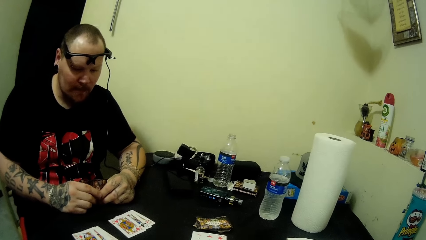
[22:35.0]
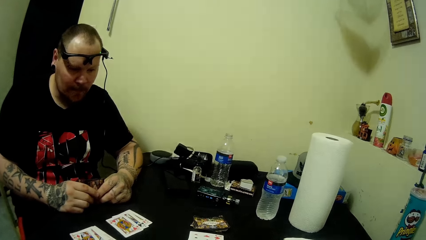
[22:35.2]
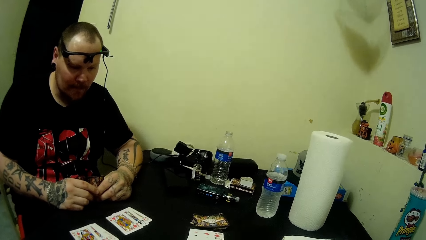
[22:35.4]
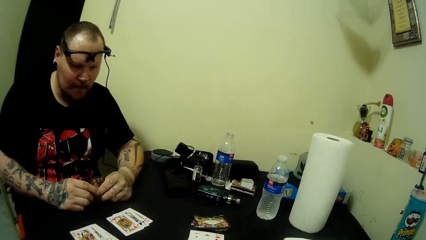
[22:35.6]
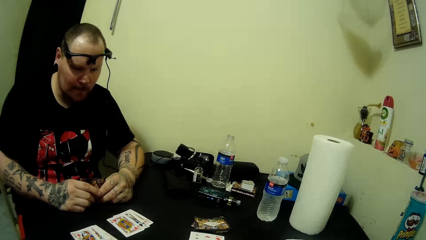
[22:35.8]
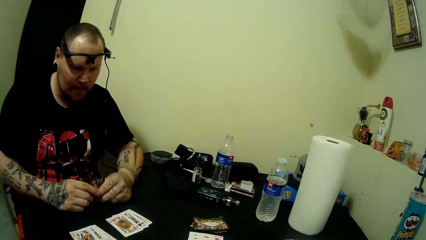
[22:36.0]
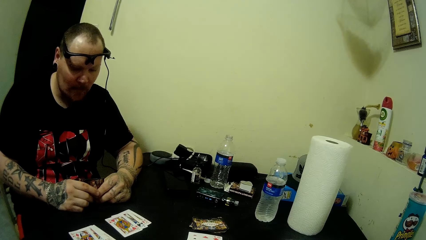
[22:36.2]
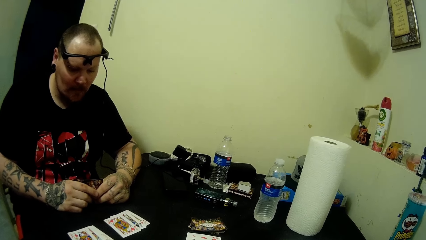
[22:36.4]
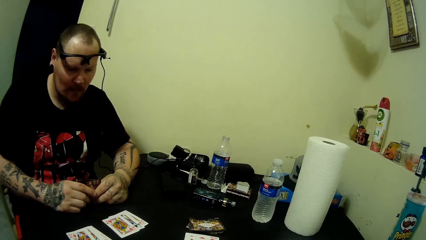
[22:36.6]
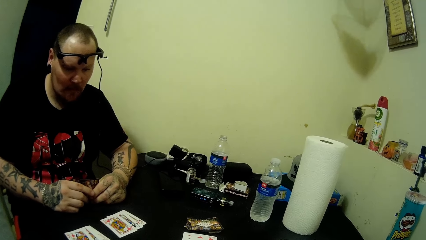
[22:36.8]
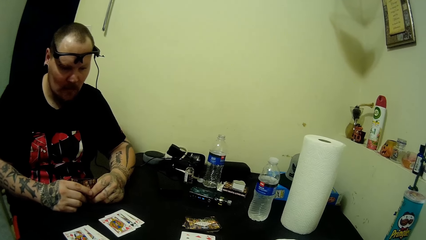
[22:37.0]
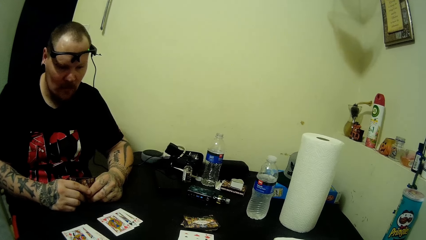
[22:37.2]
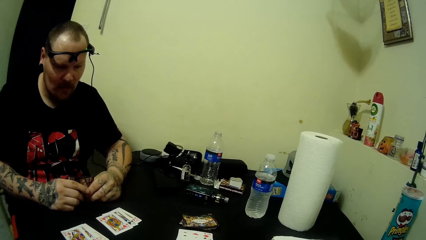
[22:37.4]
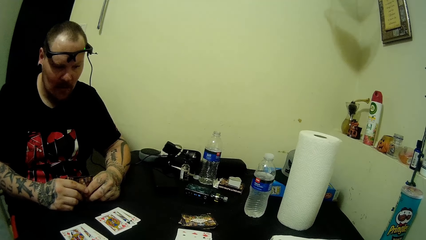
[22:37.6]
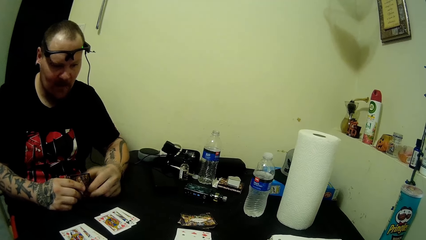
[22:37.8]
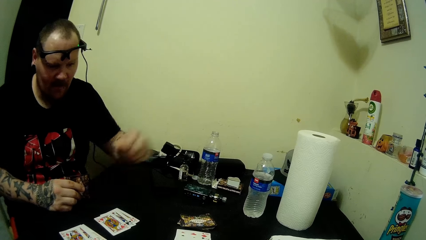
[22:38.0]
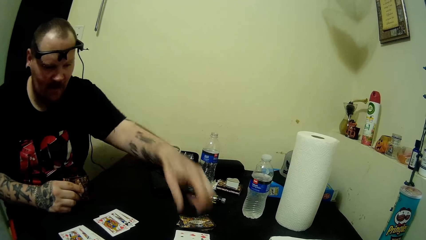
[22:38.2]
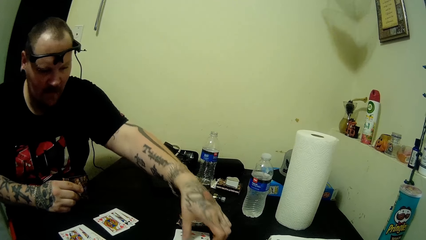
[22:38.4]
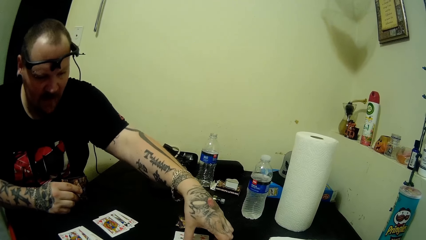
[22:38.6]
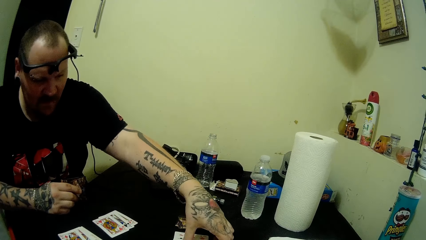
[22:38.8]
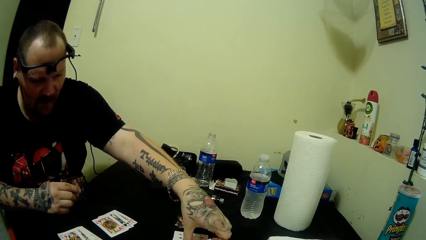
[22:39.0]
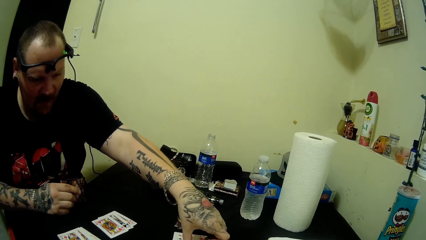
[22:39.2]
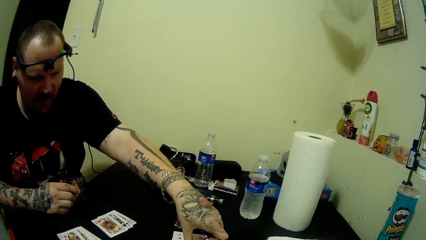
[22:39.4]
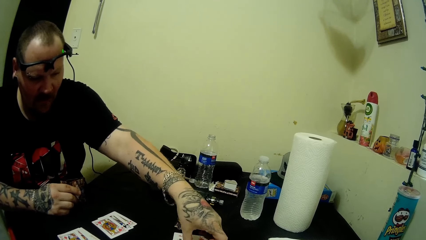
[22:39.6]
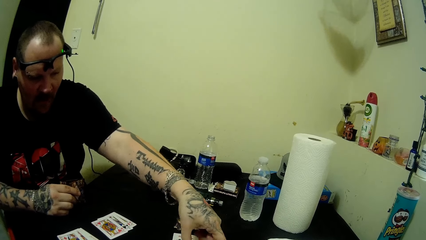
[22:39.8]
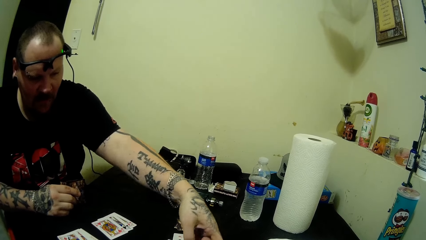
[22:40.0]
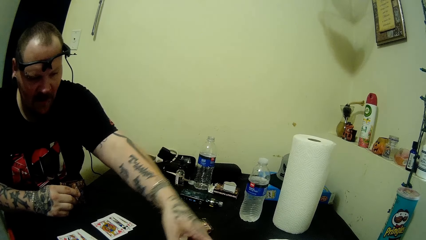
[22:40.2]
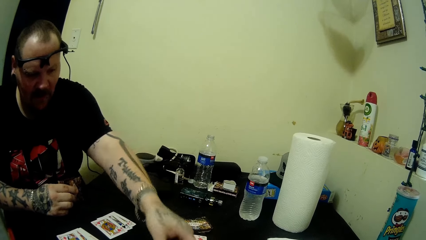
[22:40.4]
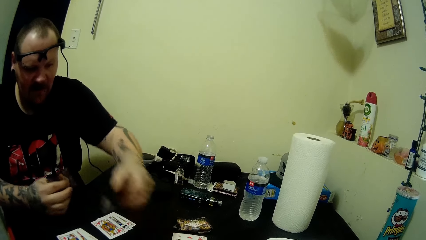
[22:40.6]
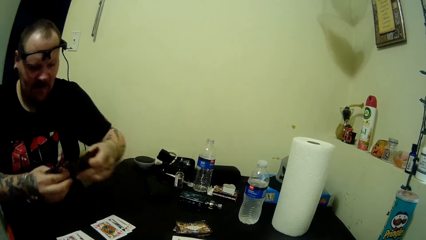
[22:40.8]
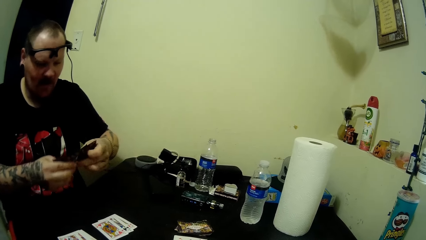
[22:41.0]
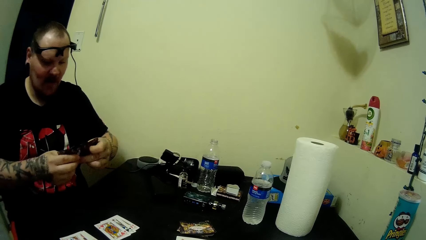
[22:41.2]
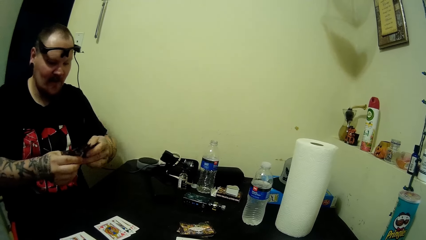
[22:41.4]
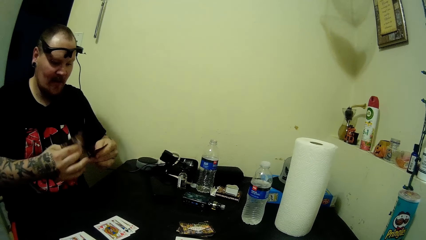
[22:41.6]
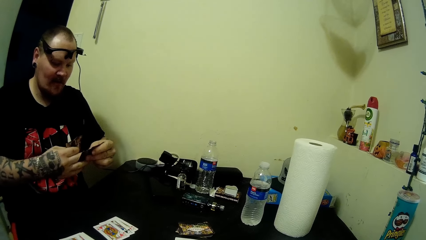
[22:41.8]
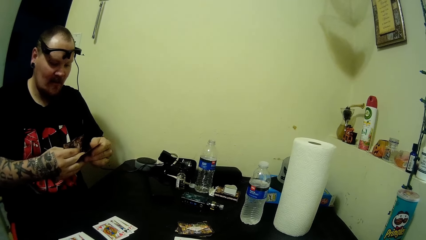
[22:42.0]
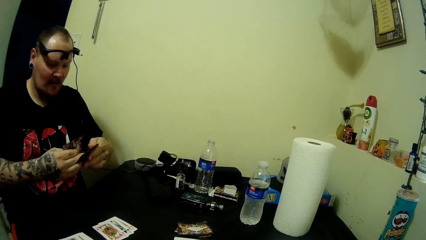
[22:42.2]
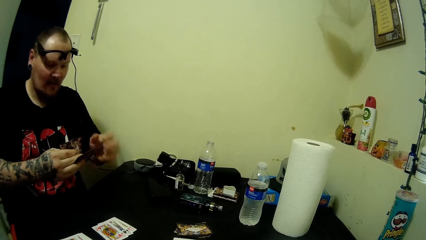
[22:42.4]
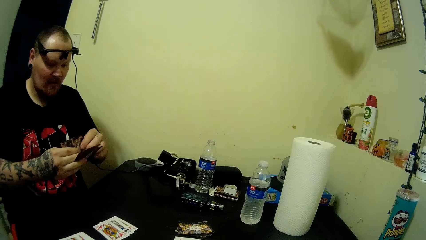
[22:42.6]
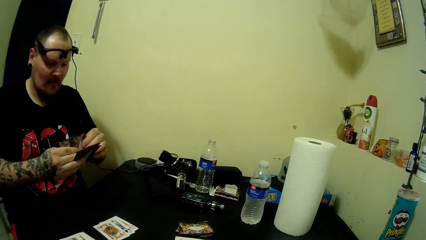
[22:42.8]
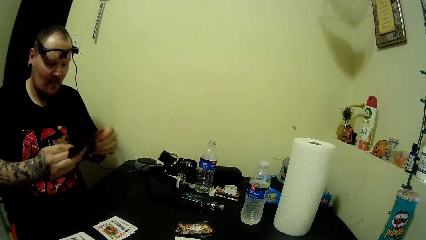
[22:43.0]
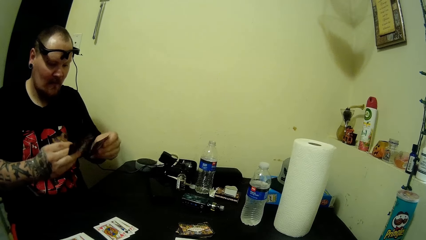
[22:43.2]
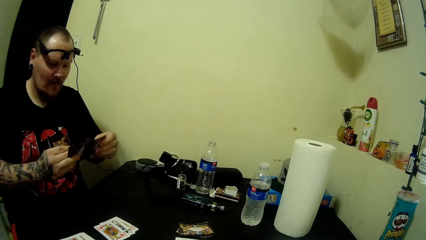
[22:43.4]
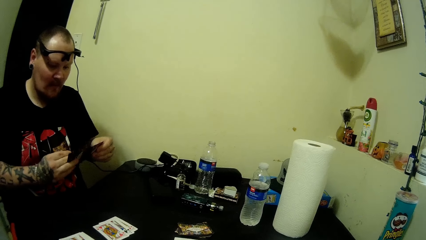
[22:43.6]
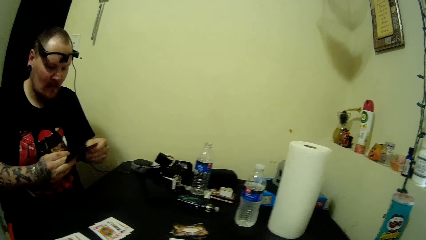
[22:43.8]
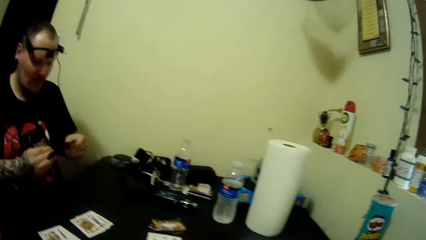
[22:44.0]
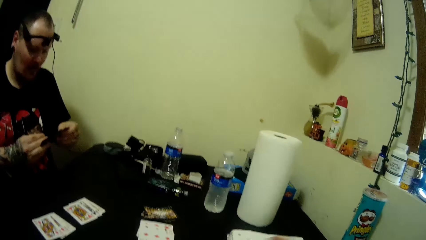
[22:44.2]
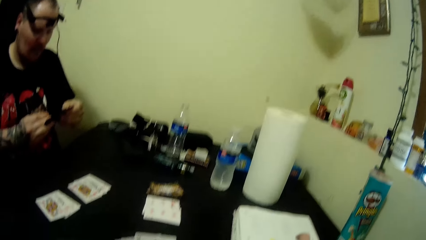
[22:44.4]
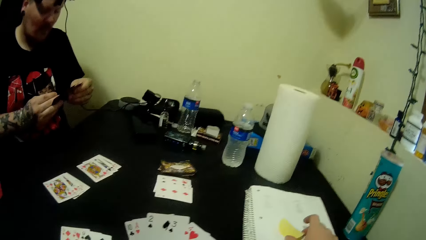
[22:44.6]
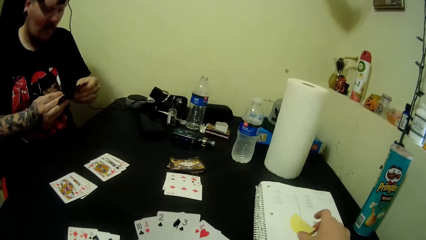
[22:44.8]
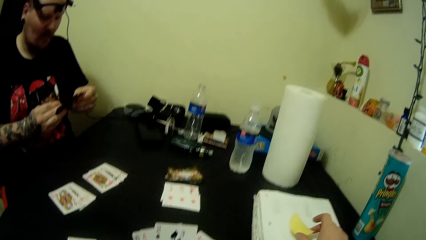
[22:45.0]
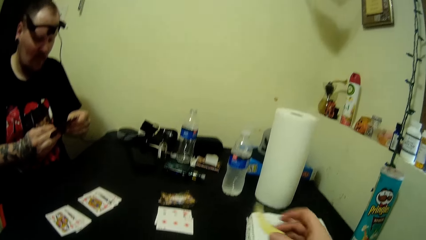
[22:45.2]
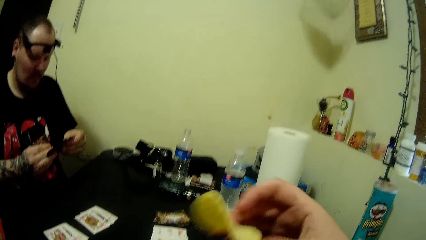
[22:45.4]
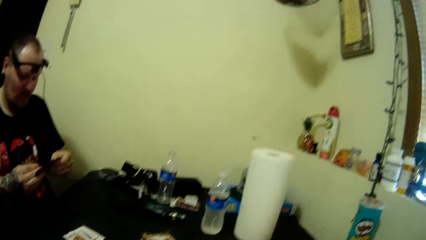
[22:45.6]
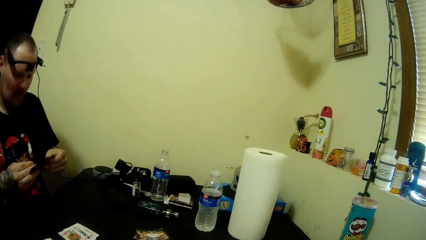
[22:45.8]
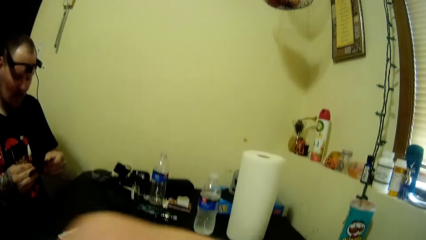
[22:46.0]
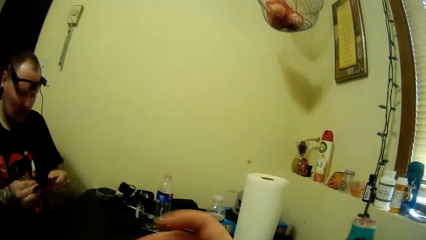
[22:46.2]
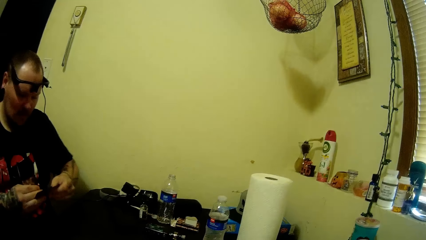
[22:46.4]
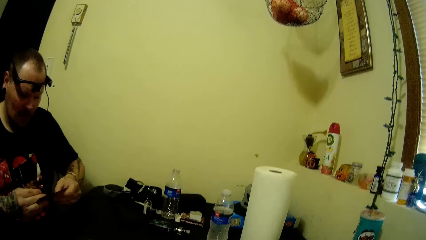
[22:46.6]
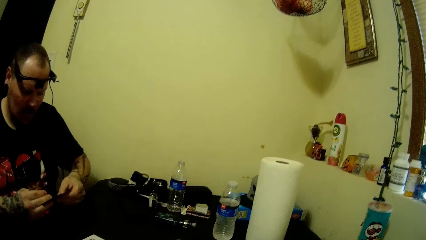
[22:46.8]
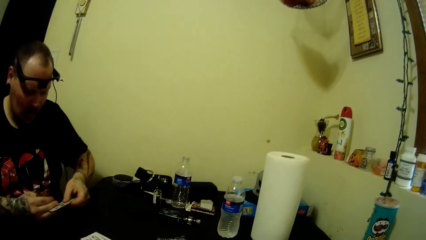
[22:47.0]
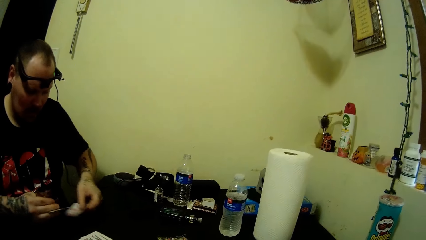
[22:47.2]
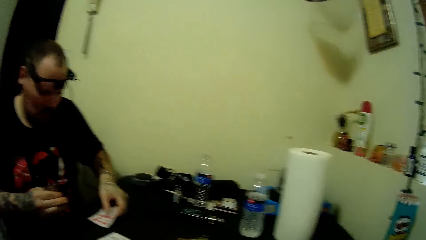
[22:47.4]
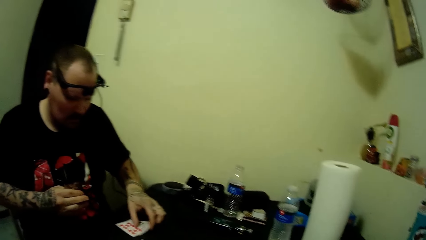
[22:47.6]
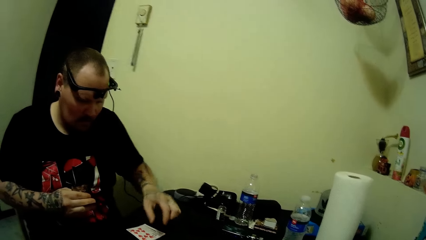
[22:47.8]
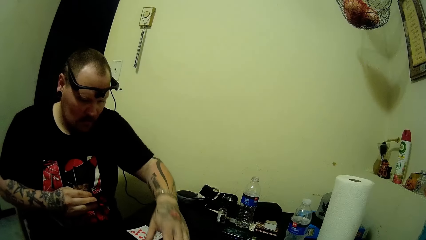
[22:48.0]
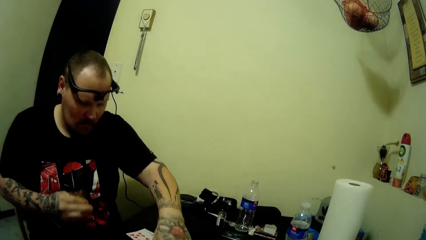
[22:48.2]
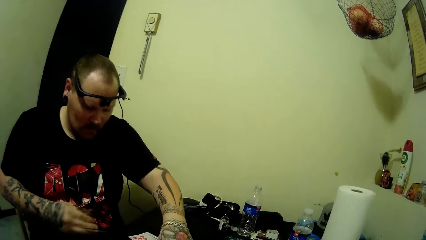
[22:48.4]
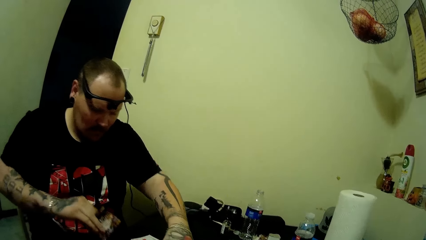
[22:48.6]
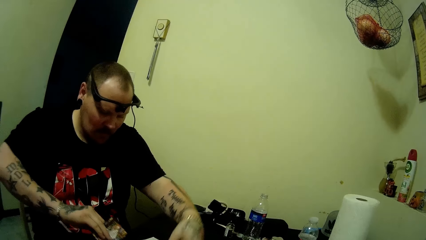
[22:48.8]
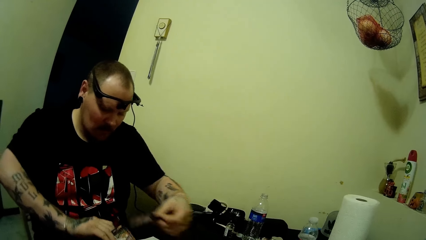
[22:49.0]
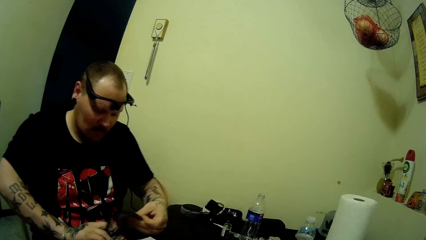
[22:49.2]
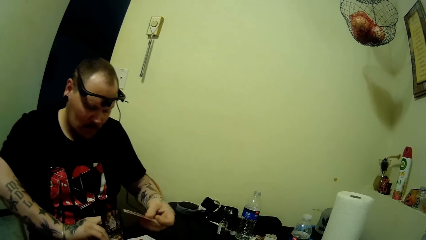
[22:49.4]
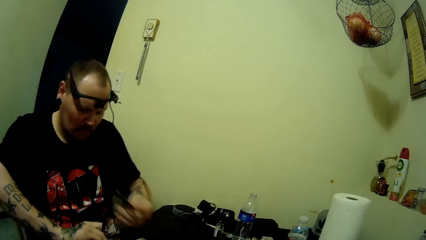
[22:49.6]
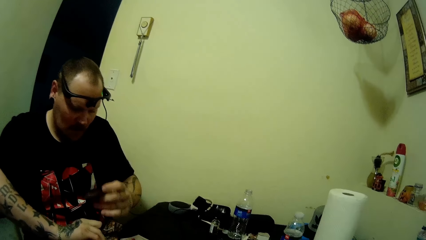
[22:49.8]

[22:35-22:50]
A man picks up a card. The man compares the cards. The camera wearer picks a pringle from the table. Another man puts a card on the table. The other man takes a card on the table.
